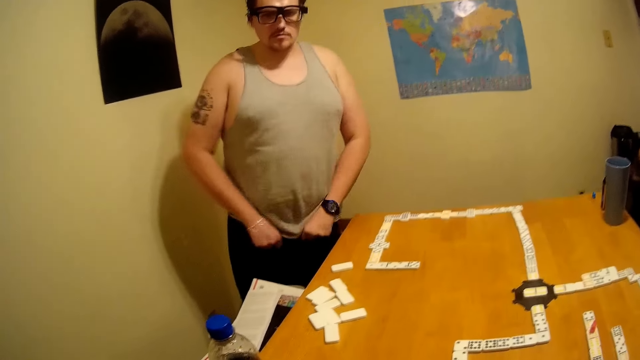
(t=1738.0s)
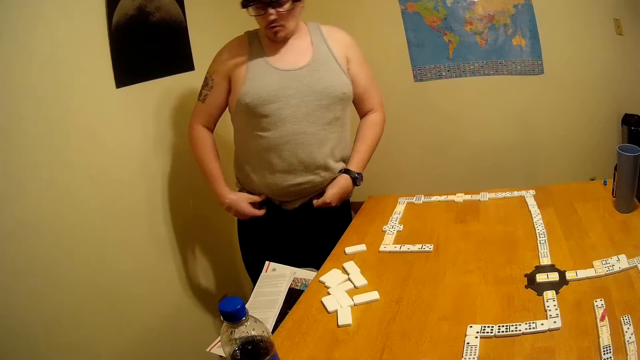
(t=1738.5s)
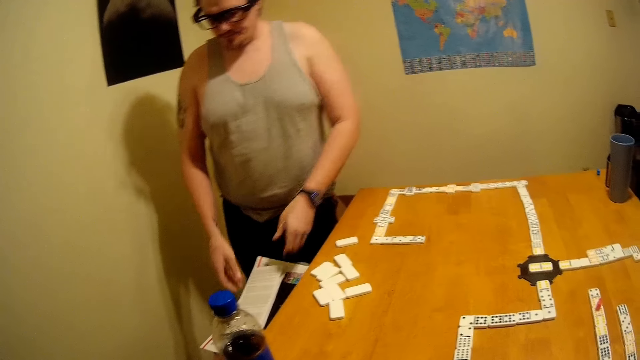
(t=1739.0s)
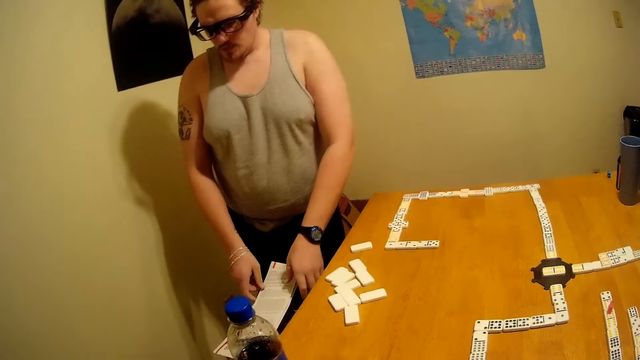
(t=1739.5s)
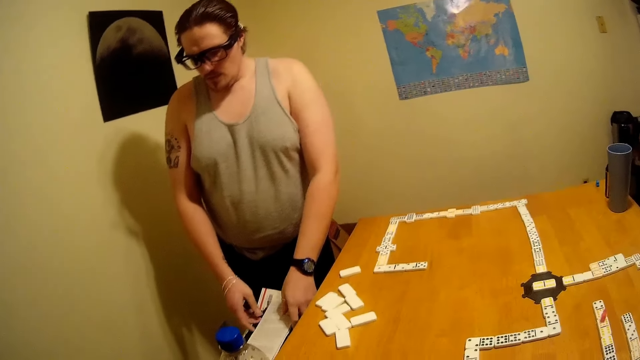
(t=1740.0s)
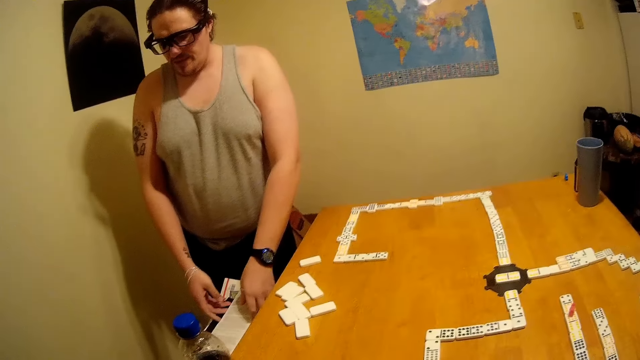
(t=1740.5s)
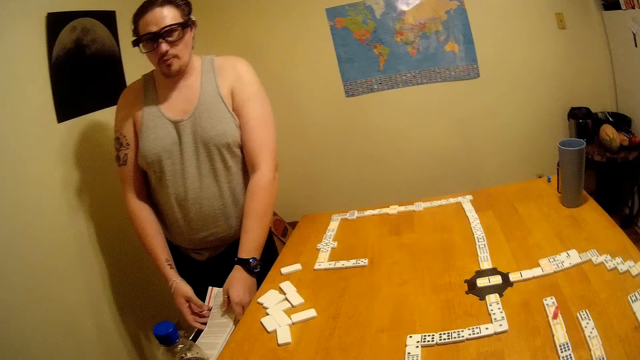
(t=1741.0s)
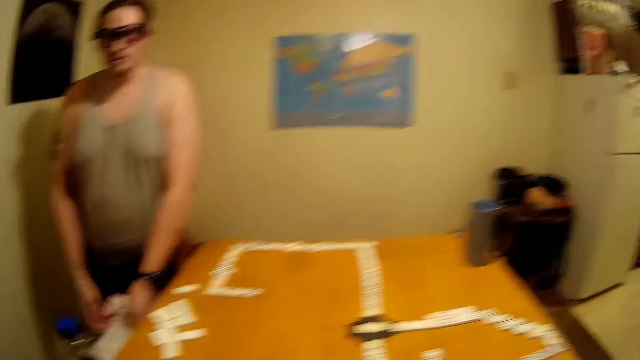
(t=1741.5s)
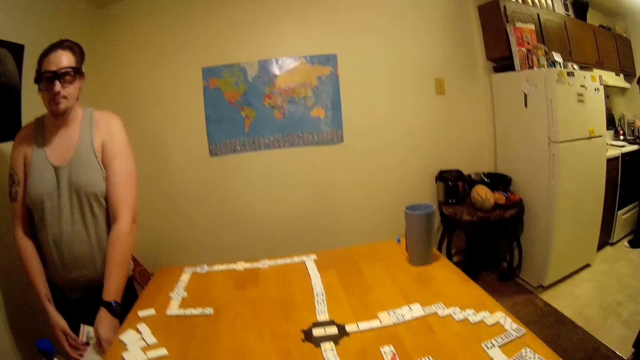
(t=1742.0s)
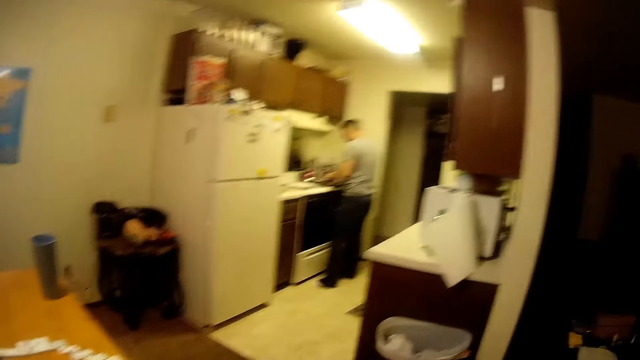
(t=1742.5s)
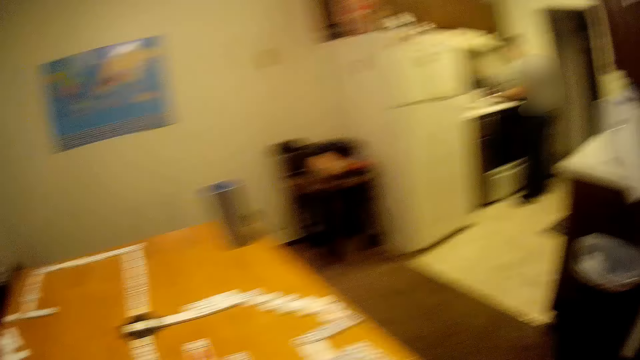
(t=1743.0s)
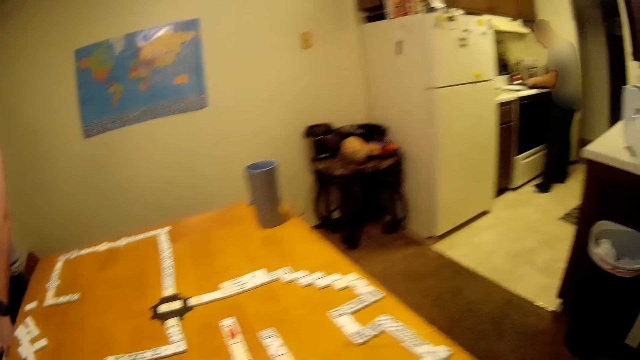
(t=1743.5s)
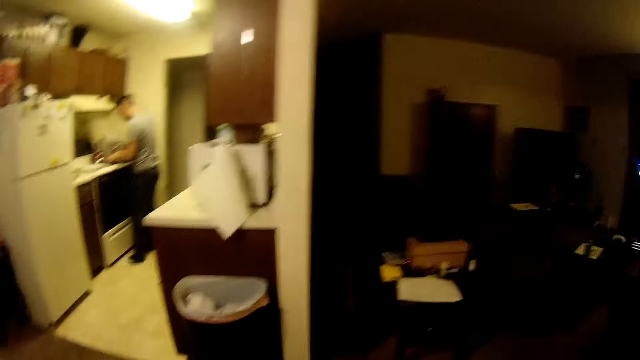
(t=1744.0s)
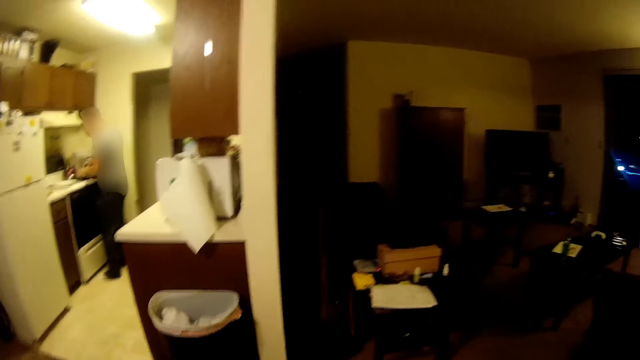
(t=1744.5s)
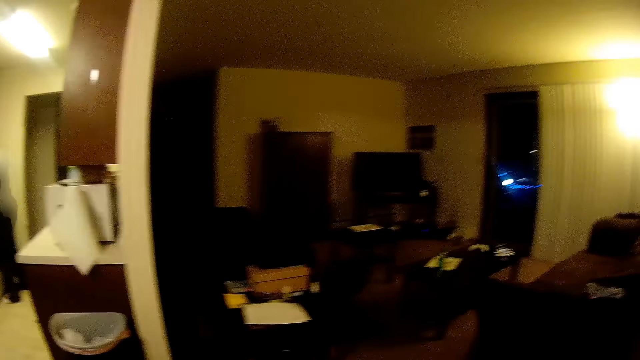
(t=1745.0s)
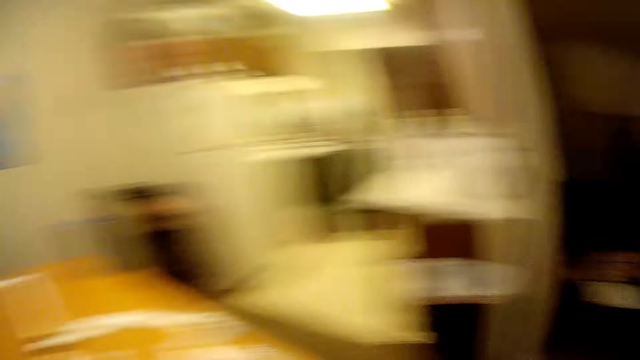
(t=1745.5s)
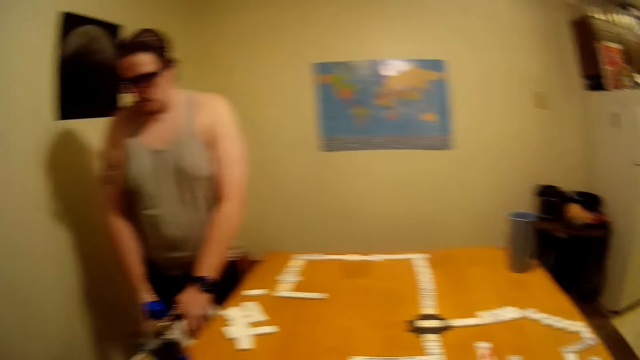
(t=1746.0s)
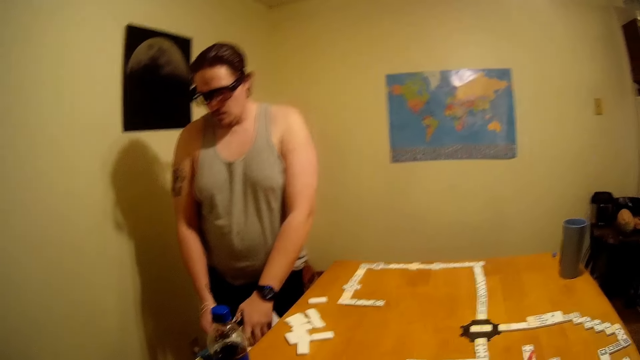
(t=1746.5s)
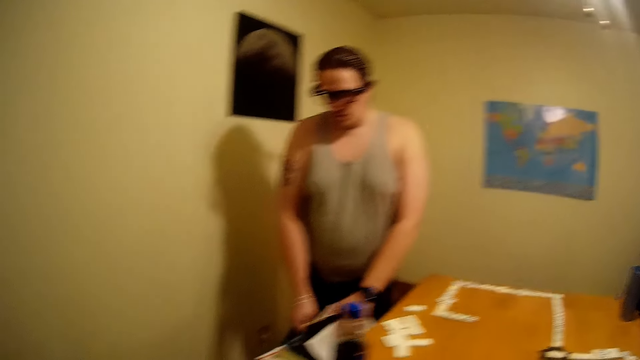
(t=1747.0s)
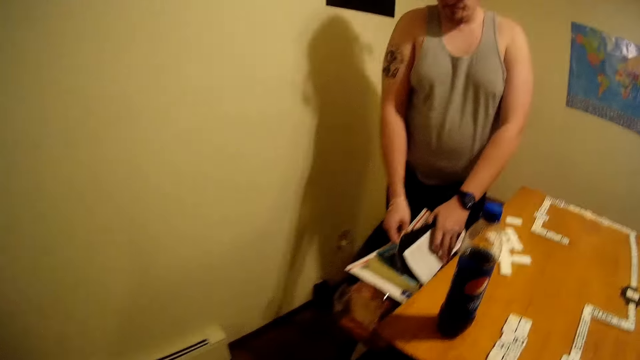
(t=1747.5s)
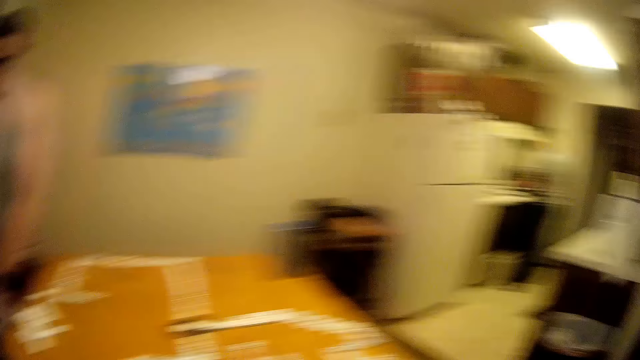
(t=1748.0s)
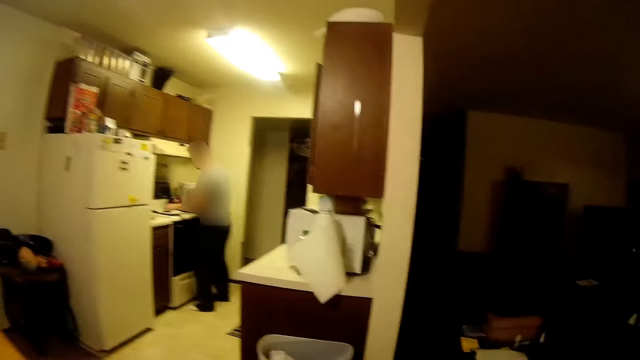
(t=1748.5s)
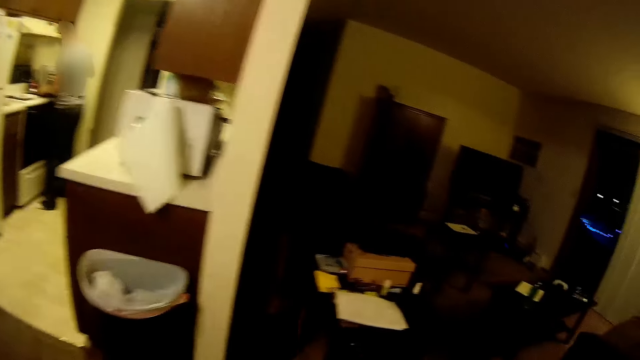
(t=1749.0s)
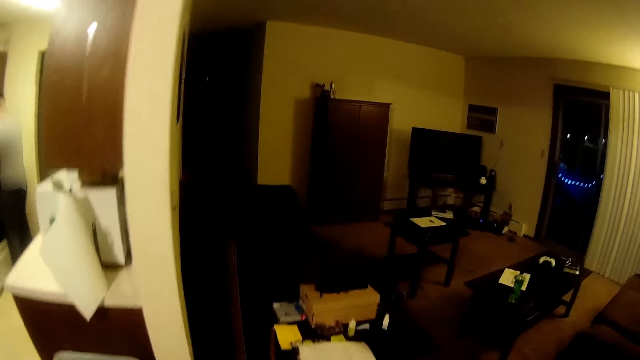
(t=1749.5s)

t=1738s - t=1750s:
A man holds the paper. Someone talks. Another man walks in the room. The camera wearer talks and walks.

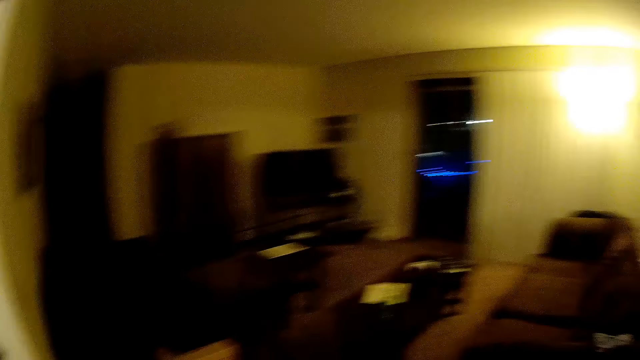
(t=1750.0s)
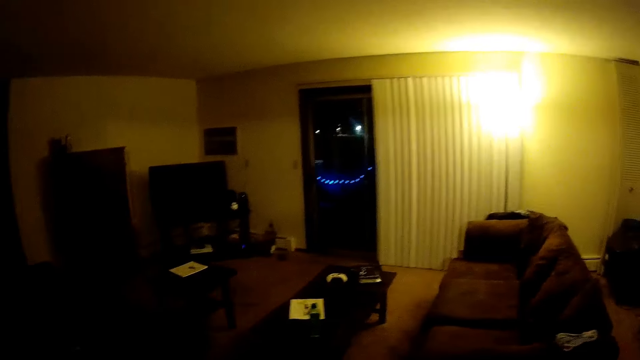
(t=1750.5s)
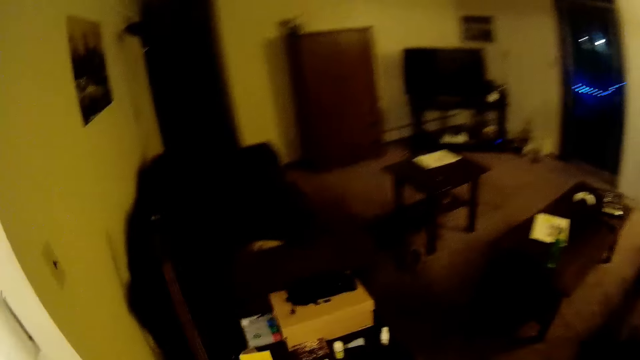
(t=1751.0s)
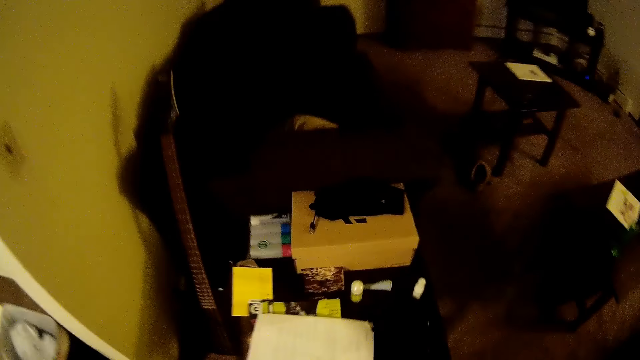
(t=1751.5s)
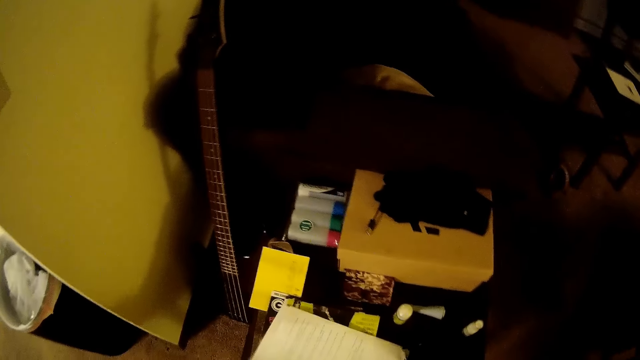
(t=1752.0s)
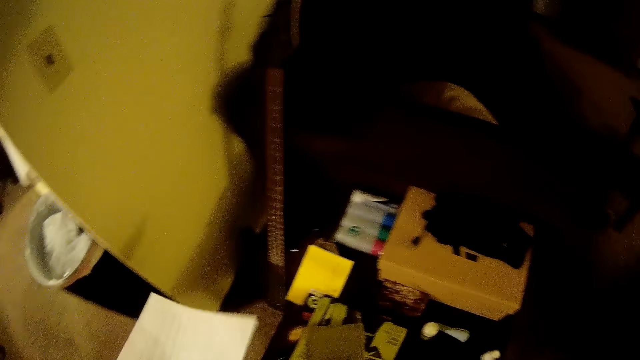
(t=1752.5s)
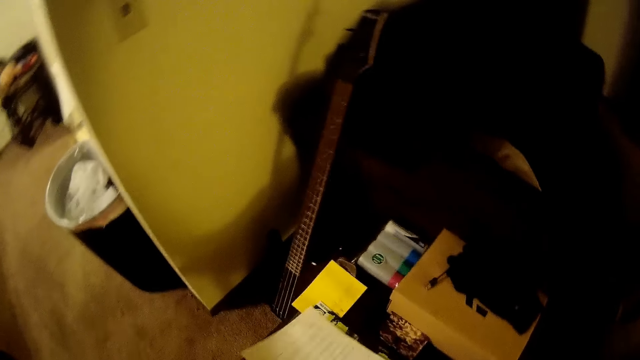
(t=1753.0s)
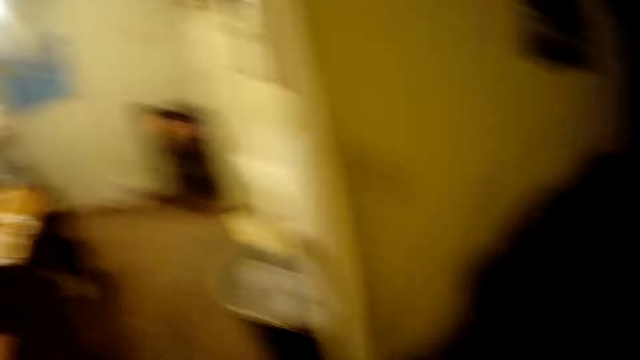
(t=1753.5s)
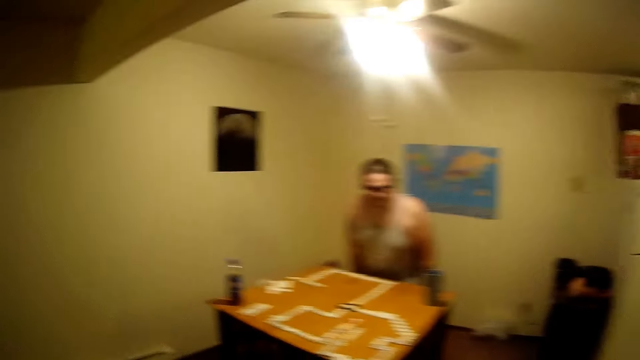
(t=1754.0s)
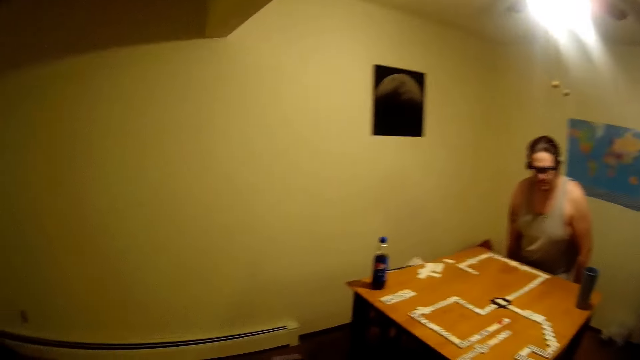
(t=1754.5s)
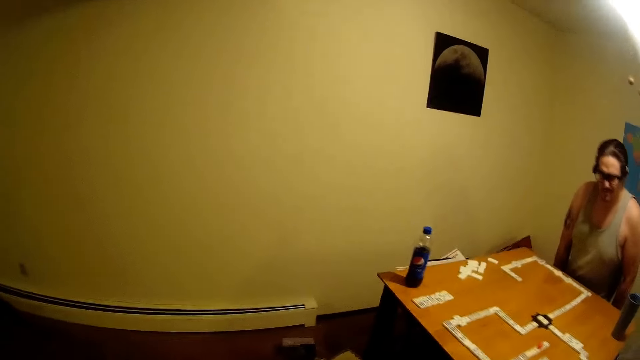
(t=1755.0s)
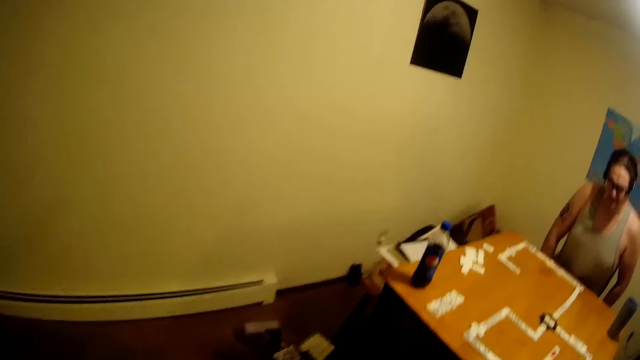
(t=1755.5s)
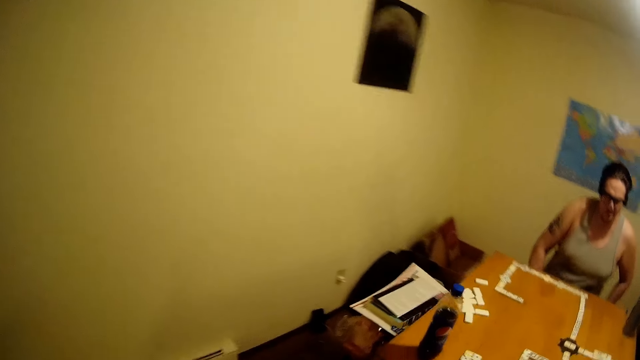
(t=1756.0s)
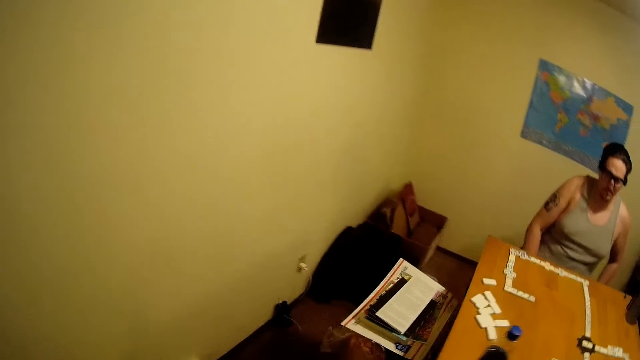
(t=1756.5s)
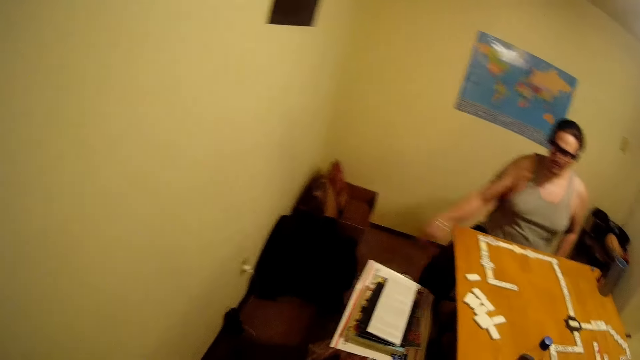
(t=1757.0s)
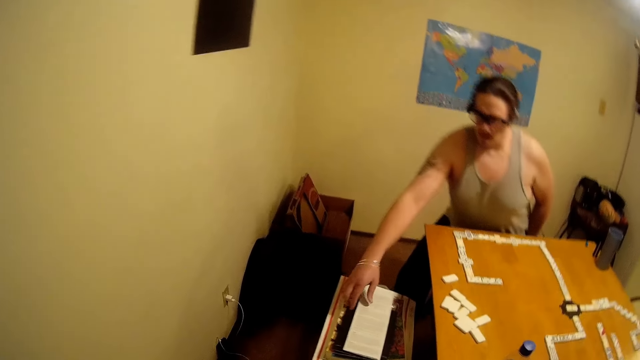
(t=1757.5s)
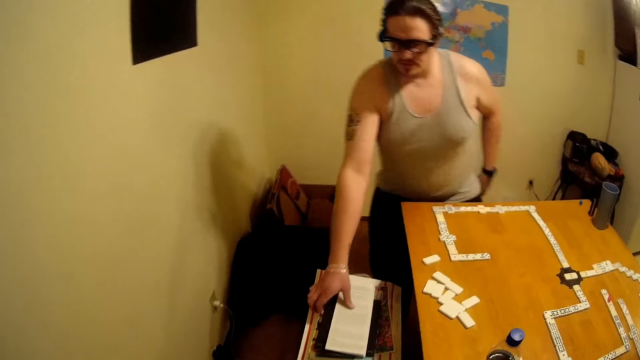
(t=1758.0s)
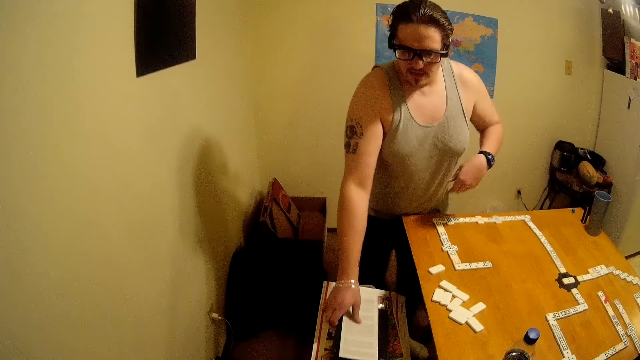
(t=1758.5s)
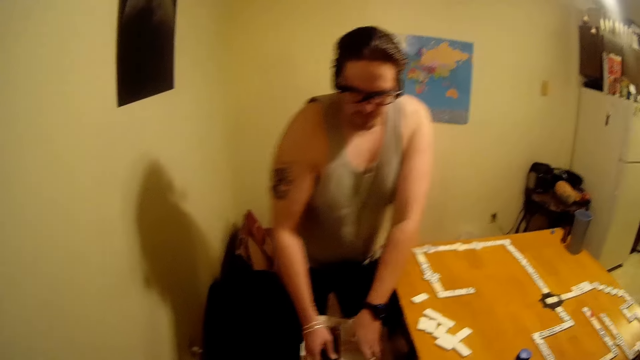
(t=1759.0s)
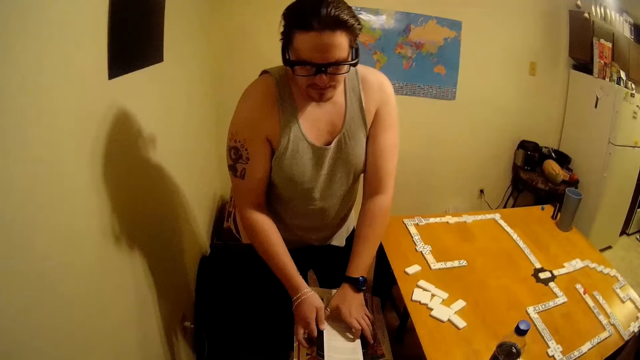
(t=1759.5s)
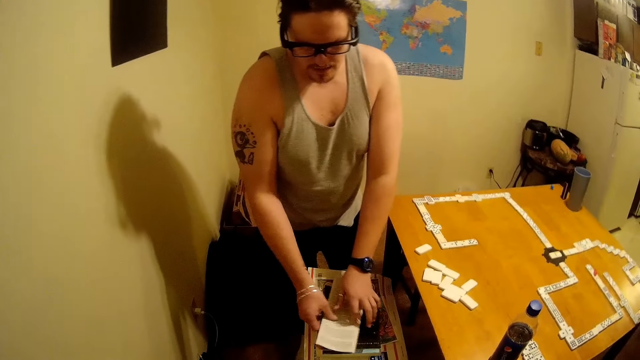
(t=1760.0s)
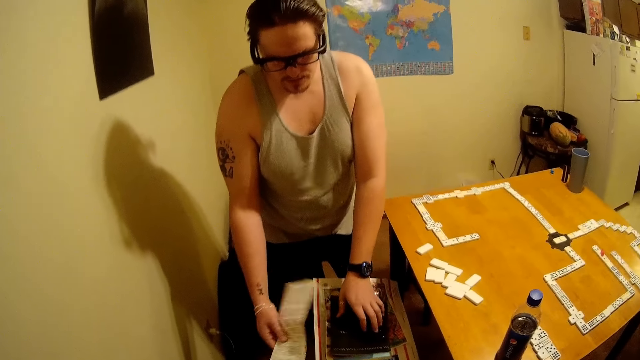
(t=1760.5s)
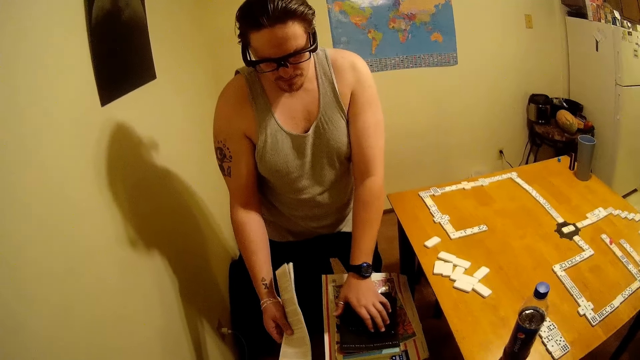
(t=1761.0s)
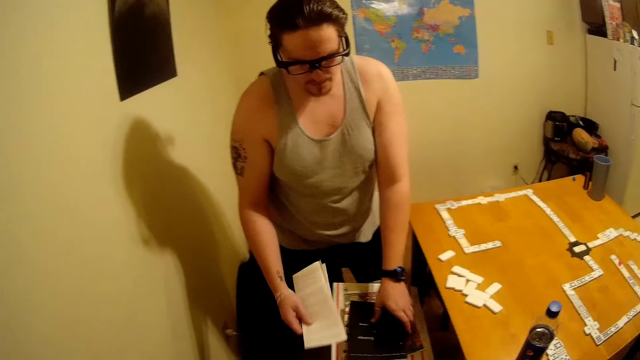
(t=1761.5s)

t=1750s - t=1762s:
A man picks a paper on the table. Another man sits down on the chair. The other man stands up. Someone talks searching for something. The other man holds the paper and removes the paper from the drawer.
